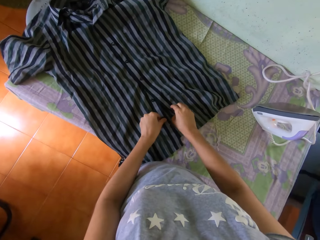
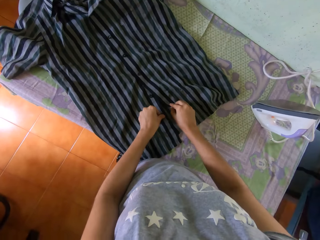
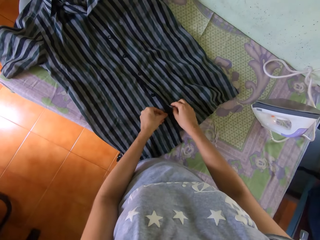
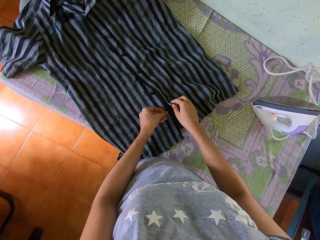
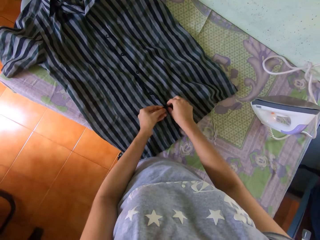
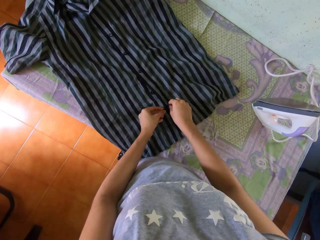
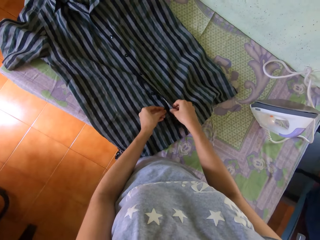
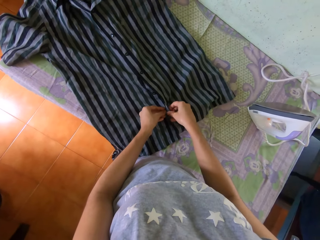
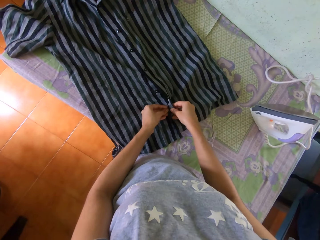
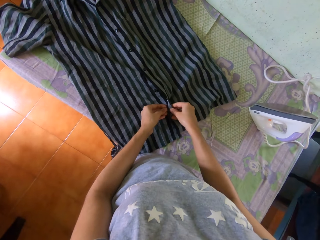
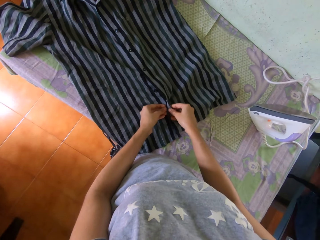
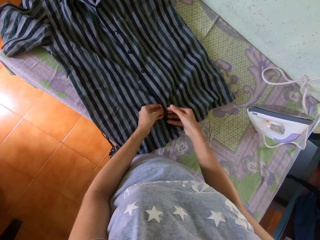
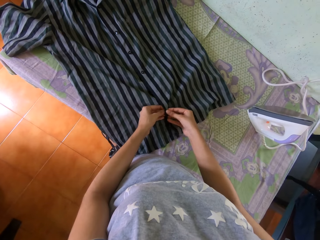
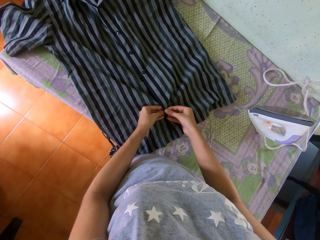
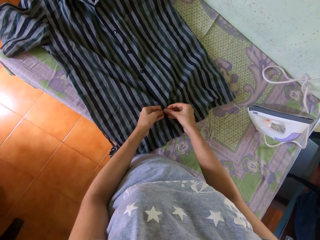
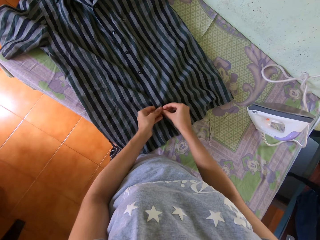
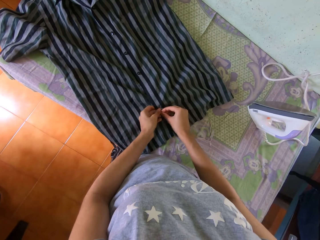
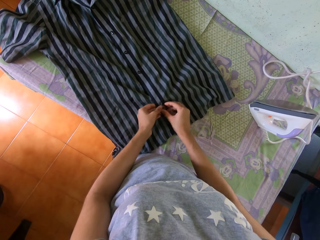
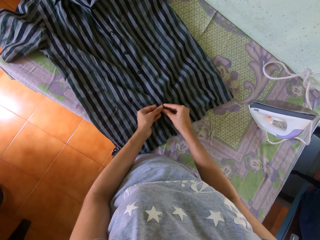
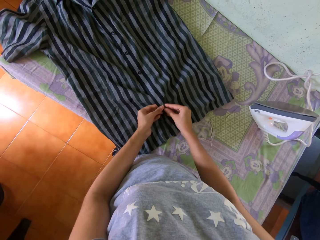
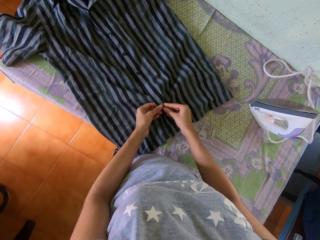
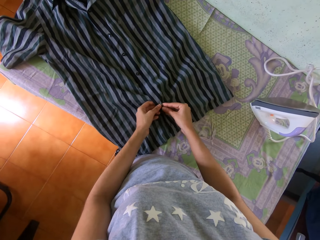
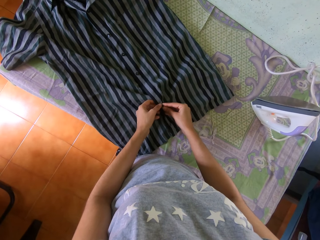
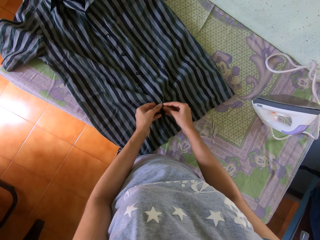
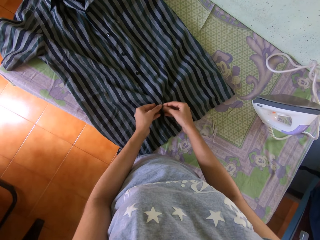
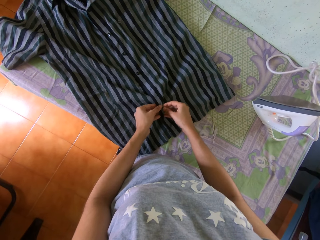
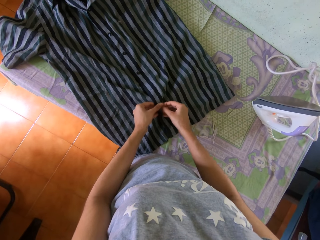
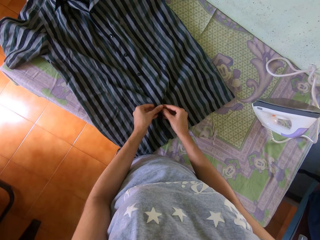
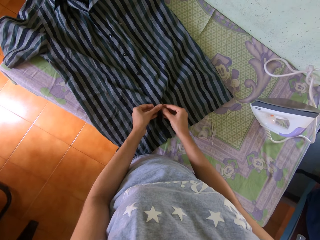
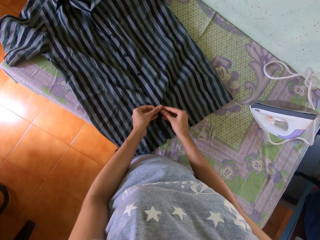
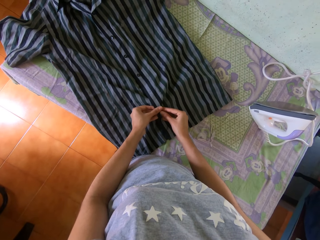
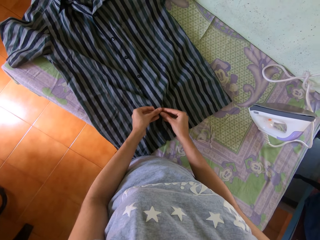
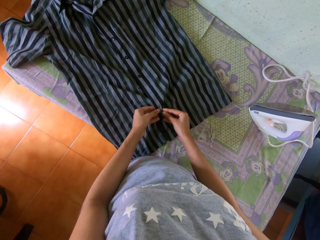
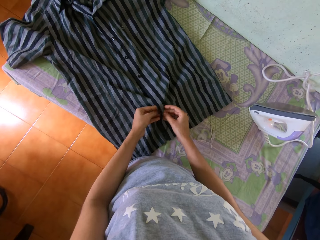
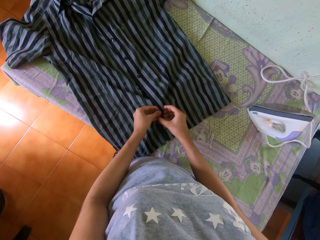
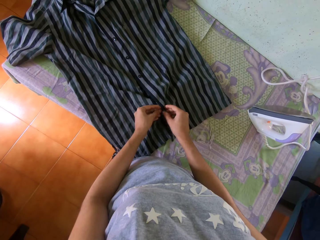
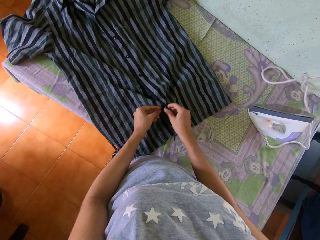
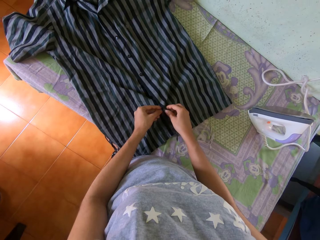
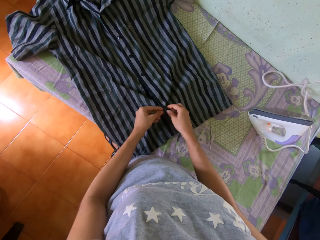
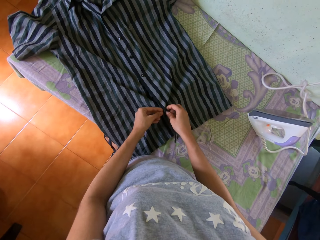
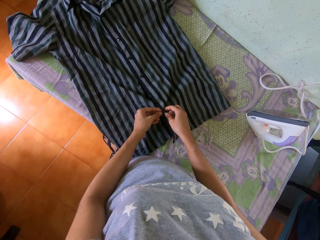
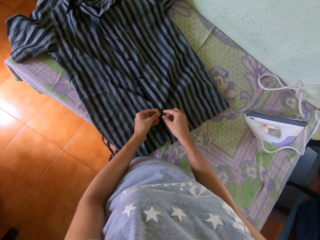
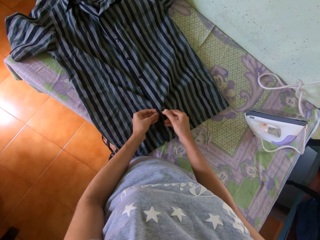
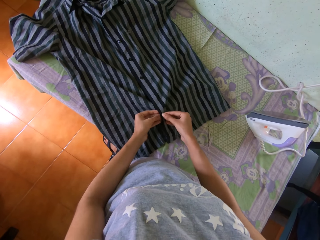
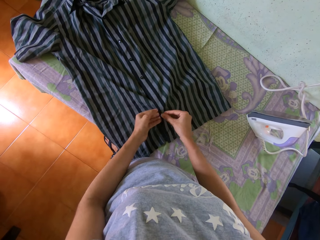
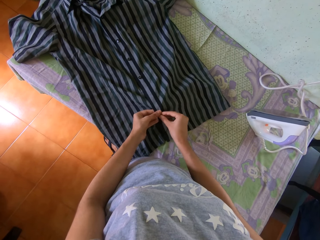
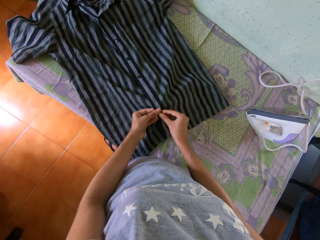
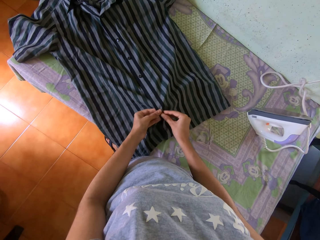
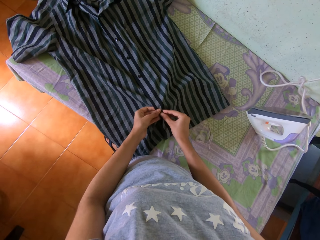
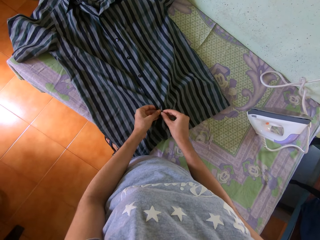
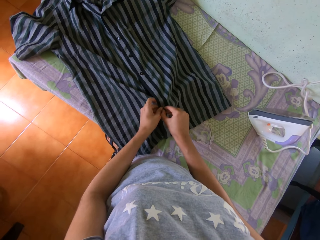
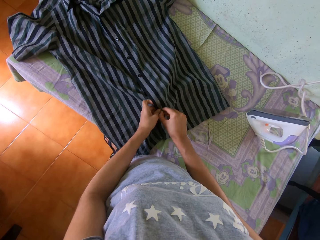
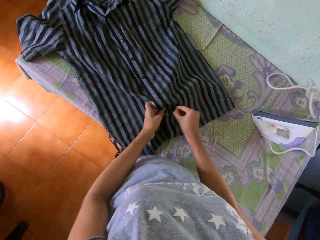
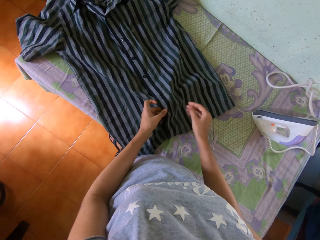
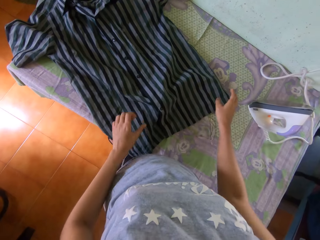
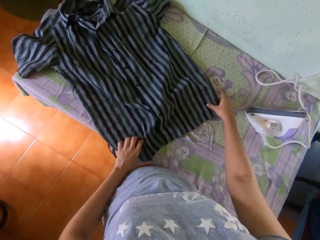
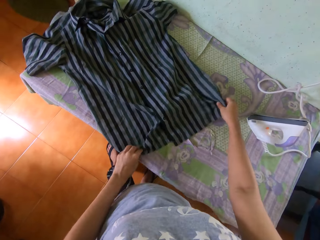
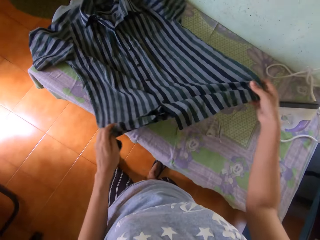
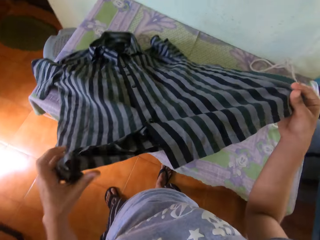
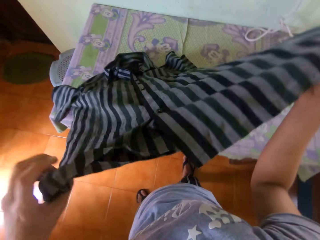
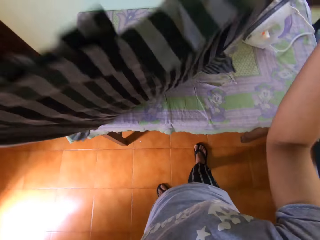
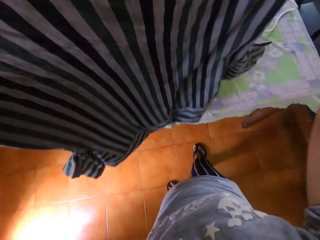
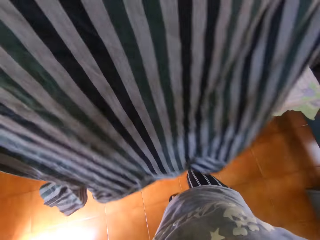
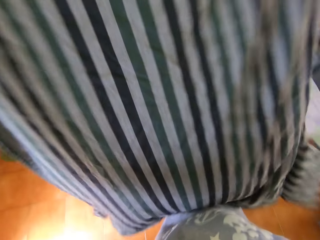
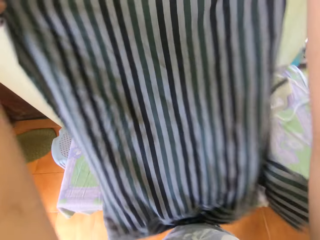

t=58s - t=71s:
The camera wearer buttons the shirt on the table with both hands. She picks the shirt from the table with both hands. She holds the shirt with both hands. She raises the shirt with both hands.

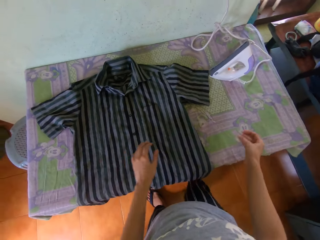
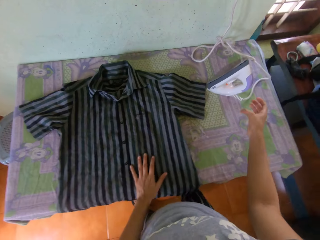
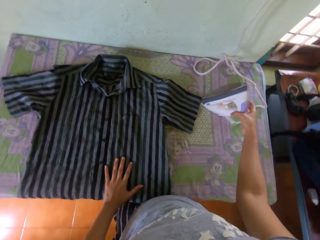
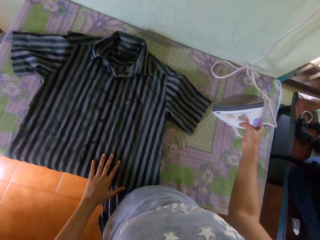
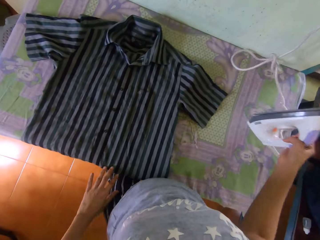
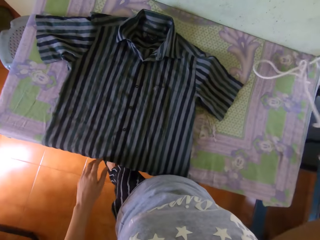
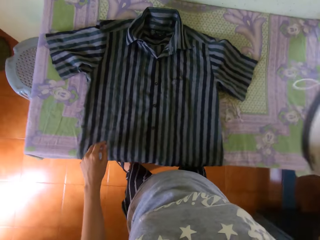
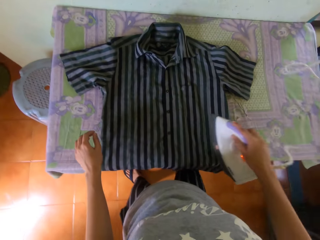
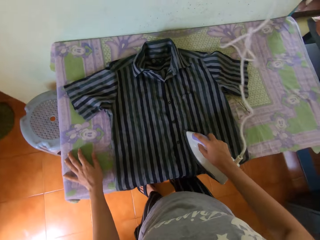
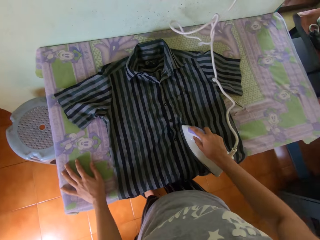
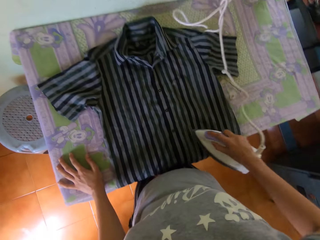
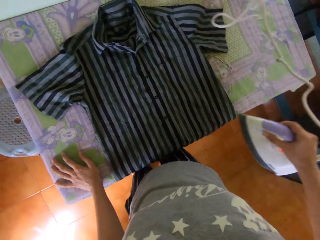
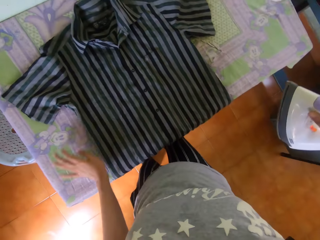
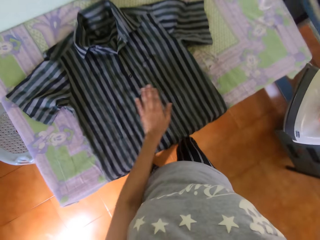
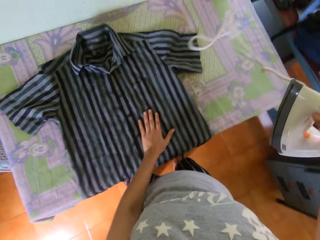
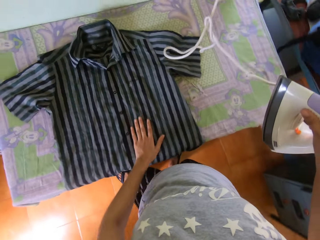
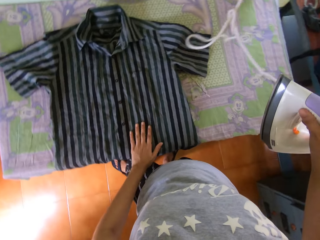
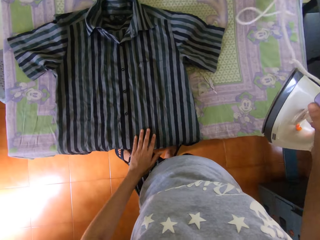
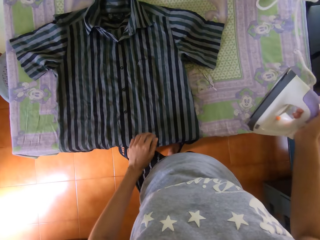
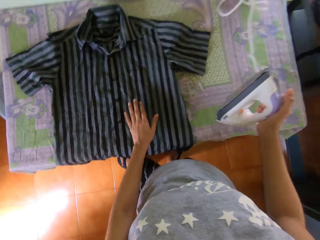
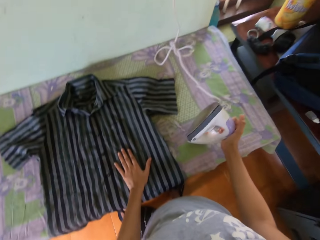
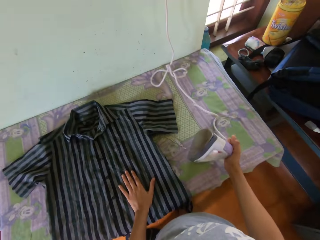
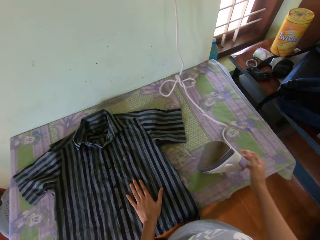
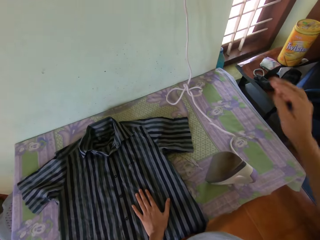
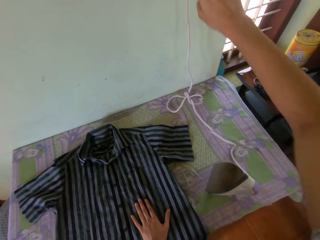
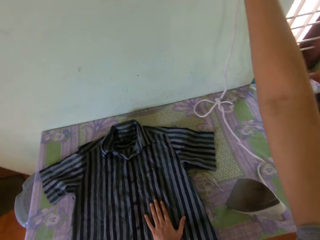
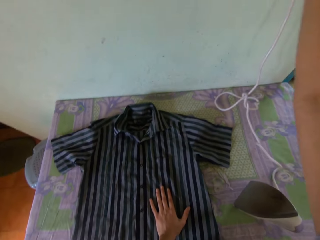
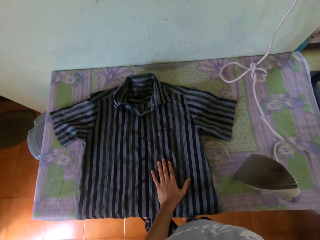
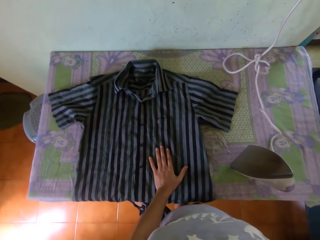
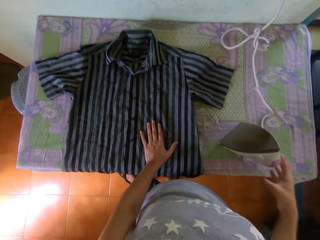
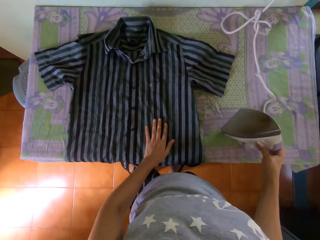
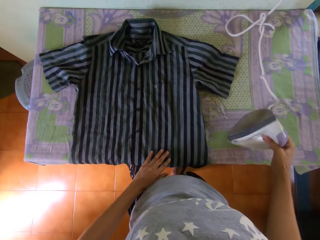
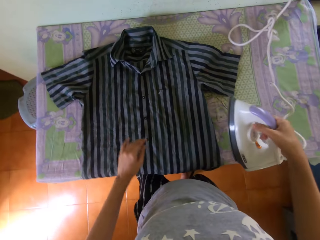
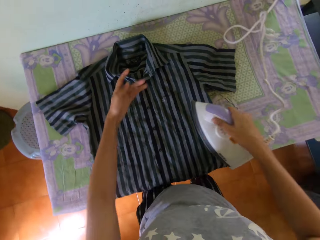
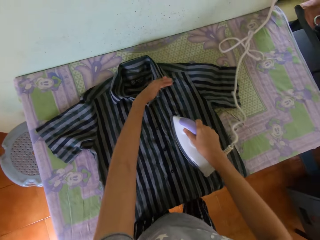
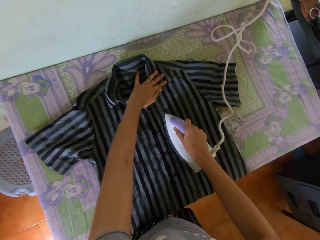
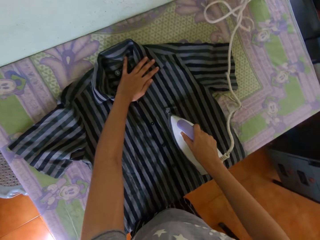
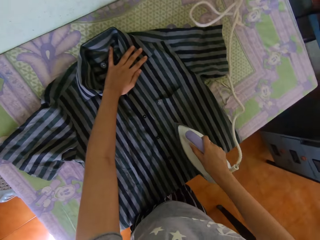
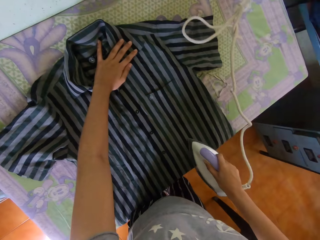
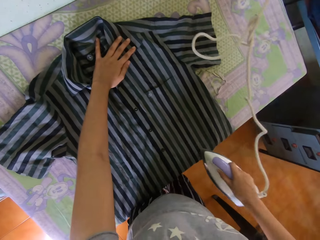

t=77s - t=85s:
The camera wearer touches the shirt on the table with her left hand. She takes the iron from the table with her right hand. She irons the shirt on the table with the iron in her right hand. She touches the table with her left hand. She feels the shirt on the table with her right hand. She puts the left hand on the shirt. She puts the iron on the table with her right hand. She turns on the socket on the wall with her right hand. She moves the right hand. She irons the shirt on the table with the iron in her right hand. She takes the iron box on the table. She touches the shirt on the table with her left hand.
